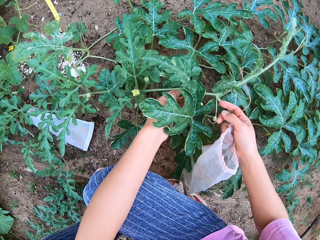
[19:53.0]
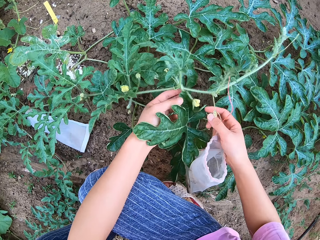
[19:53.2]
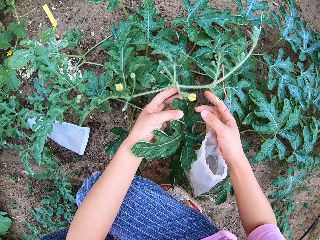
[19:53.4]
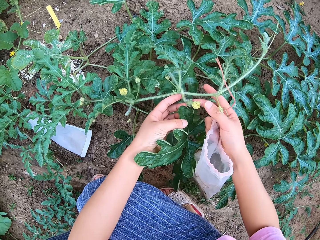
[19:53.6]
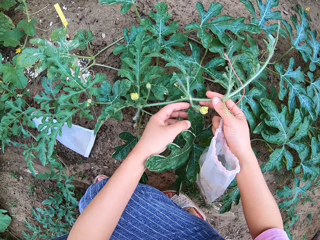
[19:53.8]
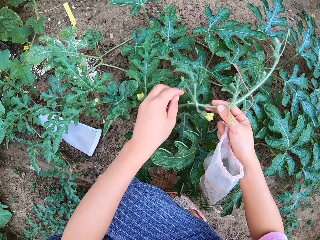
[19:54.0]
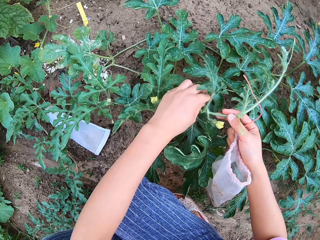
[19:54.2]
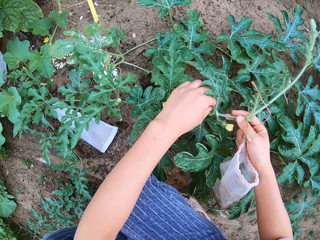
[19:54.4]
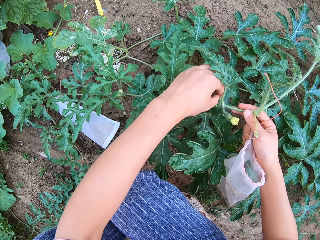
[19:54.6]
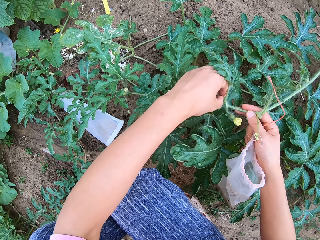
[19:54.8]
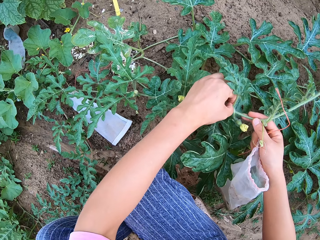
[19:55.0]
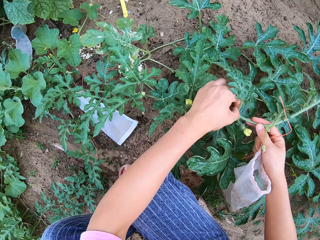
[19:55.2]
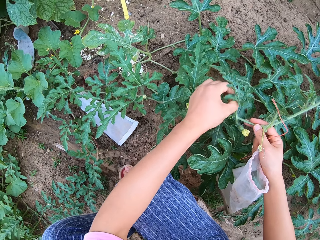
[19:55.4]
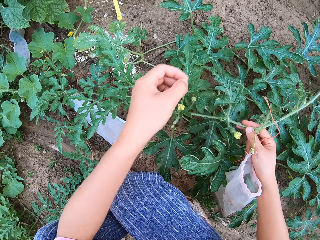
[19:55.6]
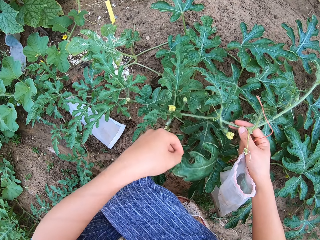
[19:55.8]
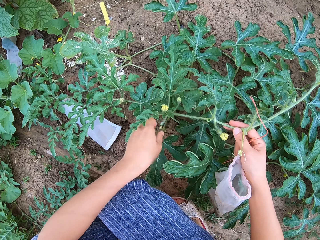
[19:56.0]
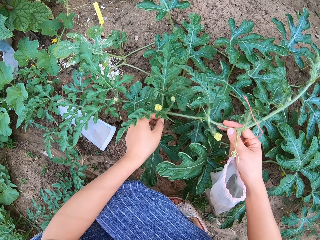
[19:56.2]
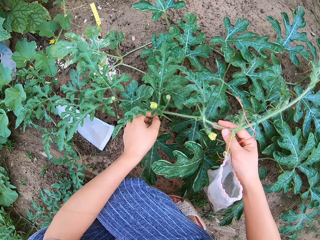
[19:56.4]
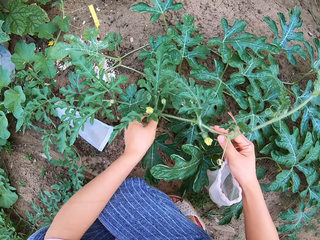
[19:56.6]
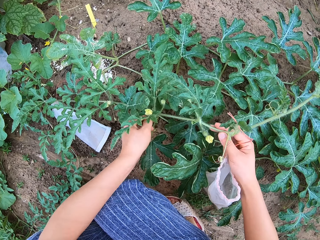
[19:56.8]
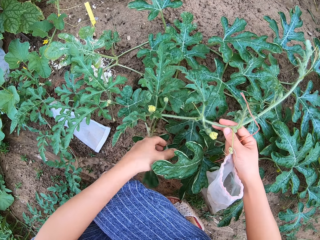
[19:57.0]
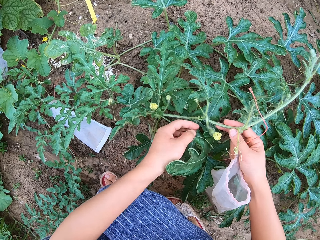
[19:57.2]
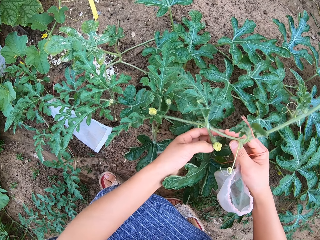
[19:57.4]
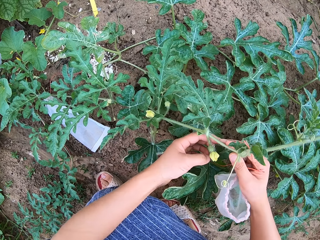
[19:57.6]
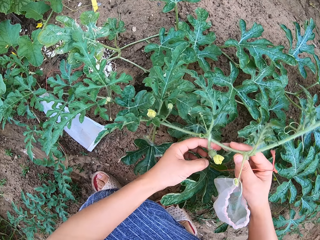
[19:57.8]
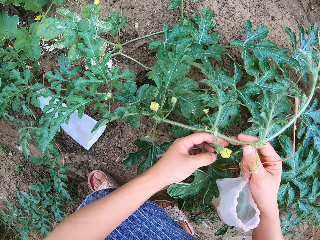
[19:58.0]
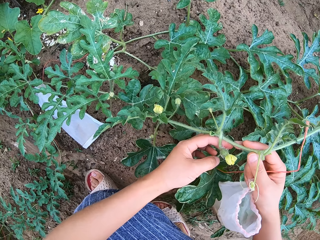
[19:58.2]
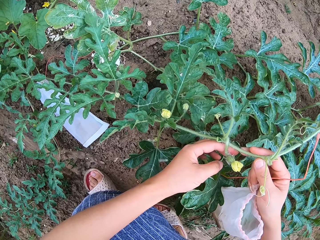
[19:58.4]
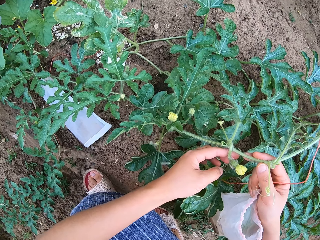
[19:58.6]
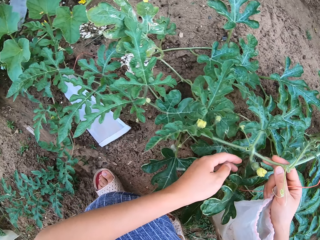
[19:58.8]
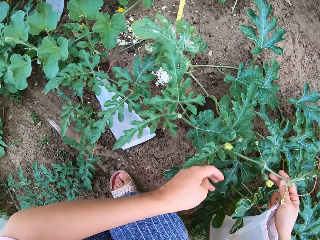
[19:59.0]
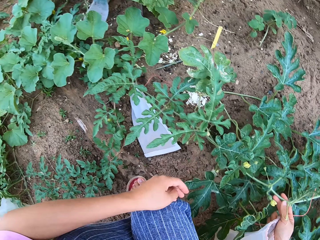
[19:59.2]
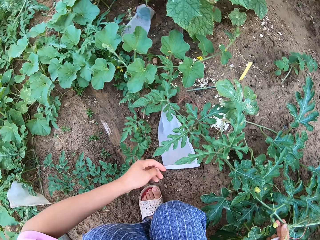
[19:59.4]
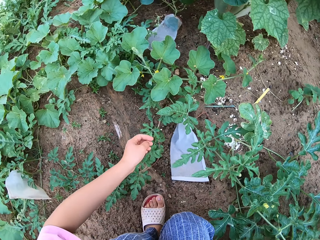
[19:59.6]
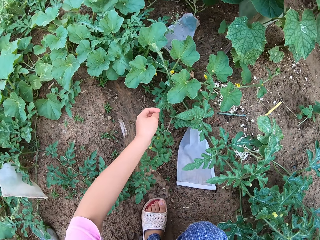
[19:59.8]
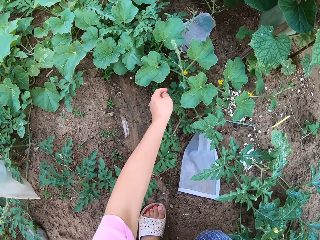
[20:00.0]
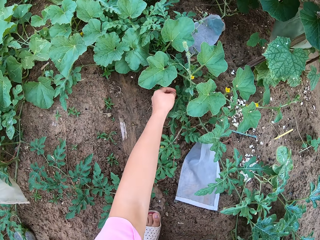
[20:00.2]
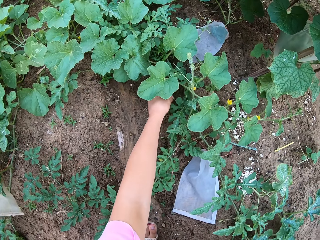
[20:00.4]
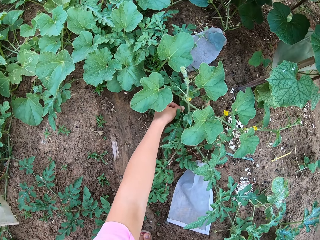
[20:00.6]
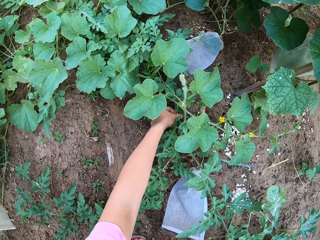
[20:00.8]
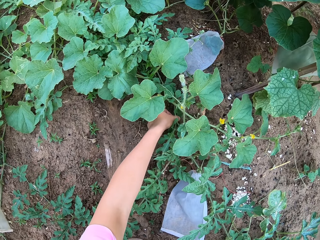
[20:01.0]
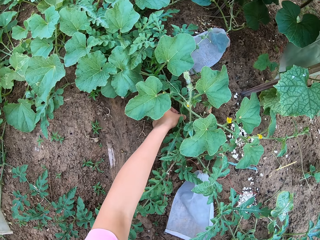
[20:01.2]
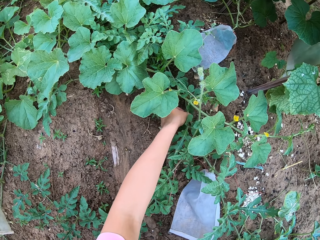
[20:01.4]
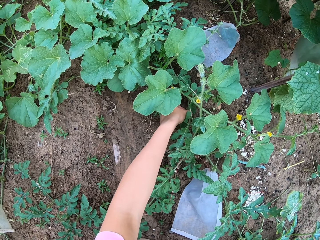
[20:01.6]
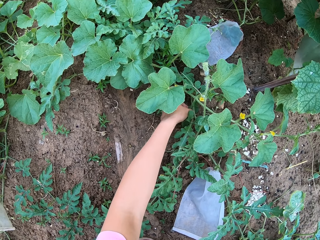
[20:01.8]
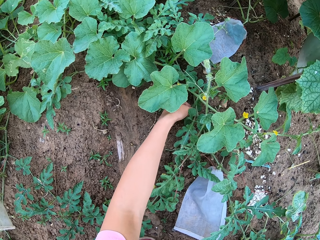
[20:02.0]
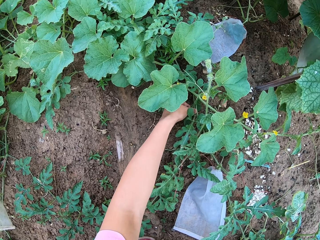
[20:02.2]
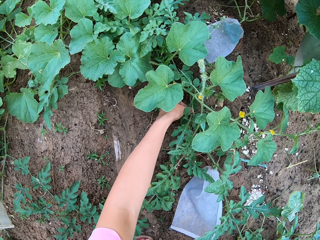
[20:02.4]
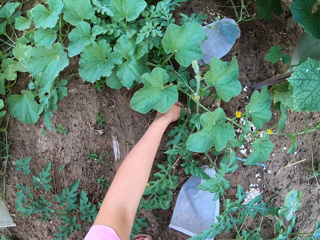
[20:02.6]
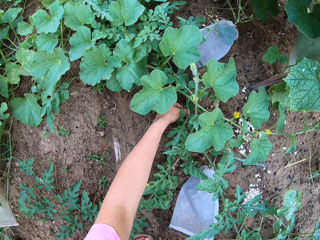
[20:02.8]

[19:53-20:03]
The camera wearer lifts the plant branch. They put the branch down. They hold the plant branch.

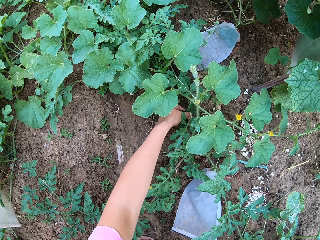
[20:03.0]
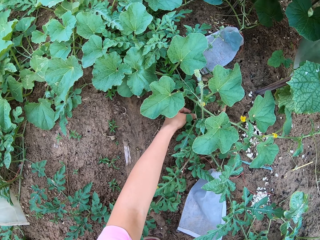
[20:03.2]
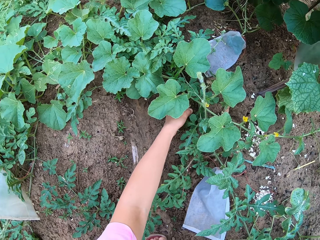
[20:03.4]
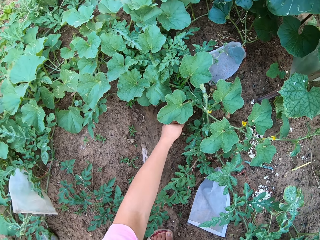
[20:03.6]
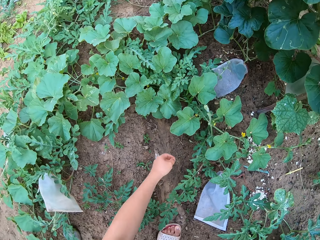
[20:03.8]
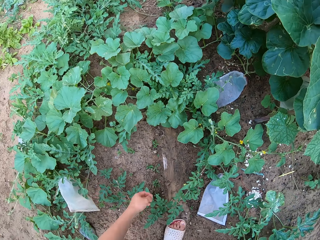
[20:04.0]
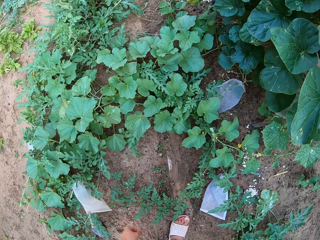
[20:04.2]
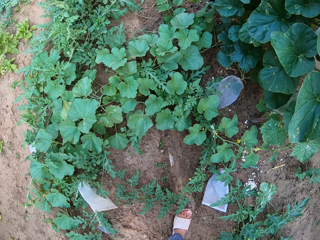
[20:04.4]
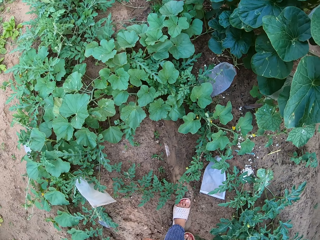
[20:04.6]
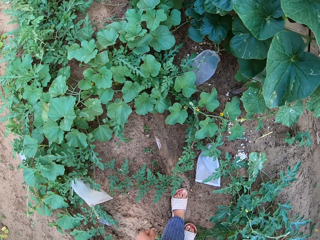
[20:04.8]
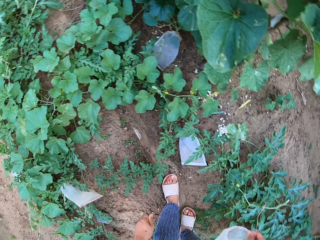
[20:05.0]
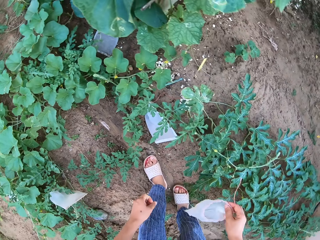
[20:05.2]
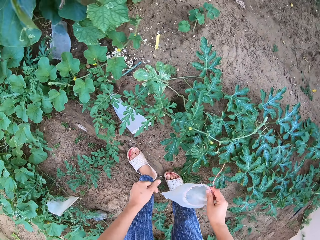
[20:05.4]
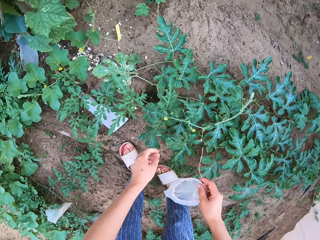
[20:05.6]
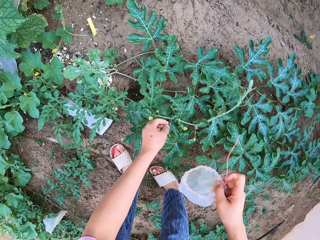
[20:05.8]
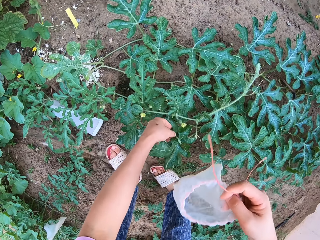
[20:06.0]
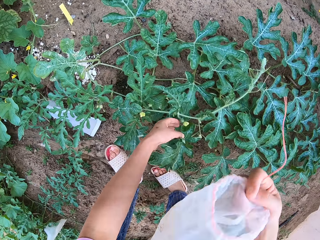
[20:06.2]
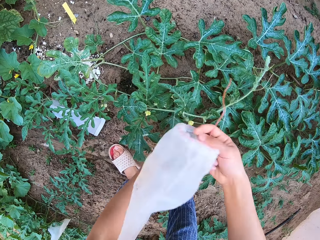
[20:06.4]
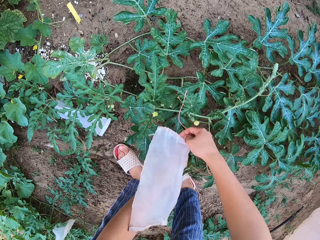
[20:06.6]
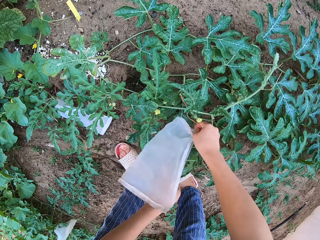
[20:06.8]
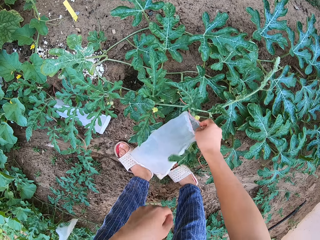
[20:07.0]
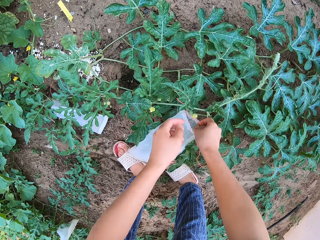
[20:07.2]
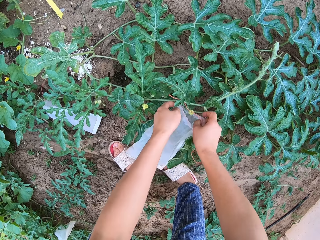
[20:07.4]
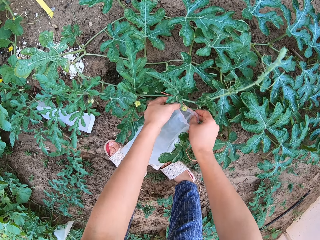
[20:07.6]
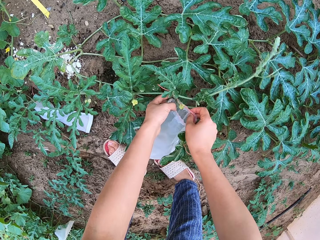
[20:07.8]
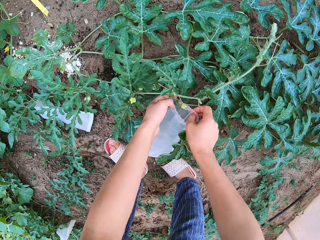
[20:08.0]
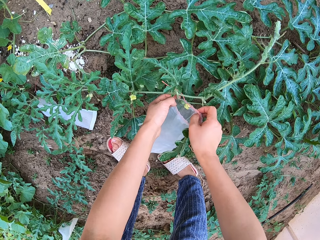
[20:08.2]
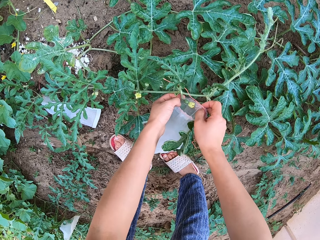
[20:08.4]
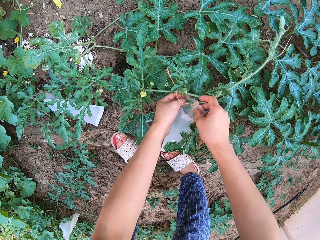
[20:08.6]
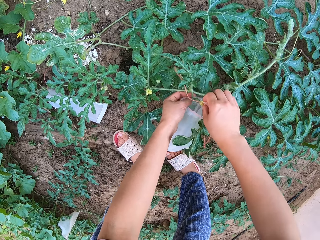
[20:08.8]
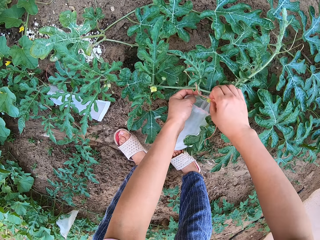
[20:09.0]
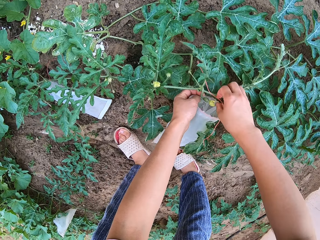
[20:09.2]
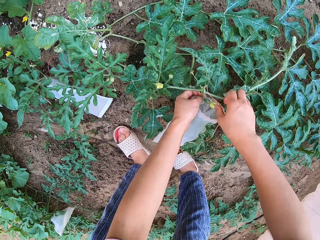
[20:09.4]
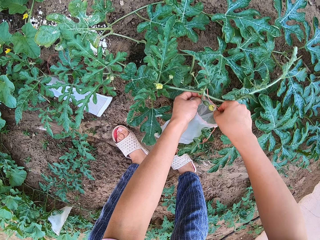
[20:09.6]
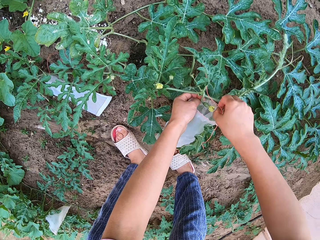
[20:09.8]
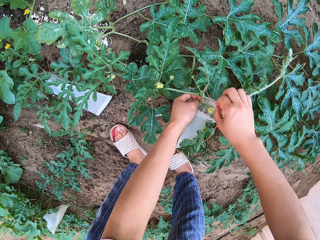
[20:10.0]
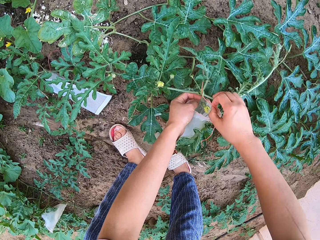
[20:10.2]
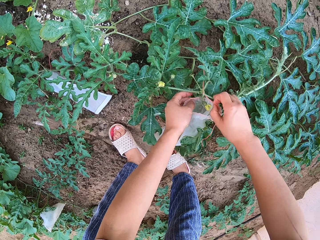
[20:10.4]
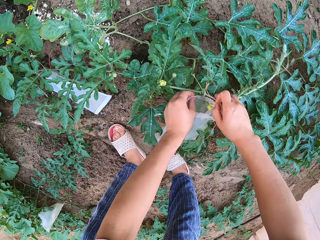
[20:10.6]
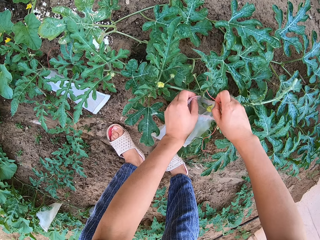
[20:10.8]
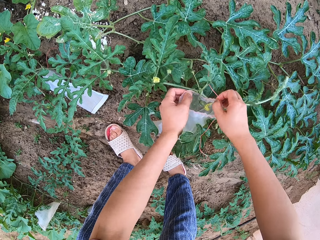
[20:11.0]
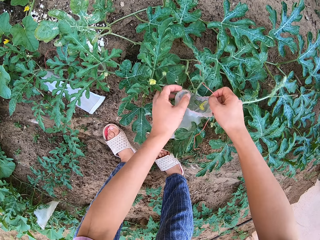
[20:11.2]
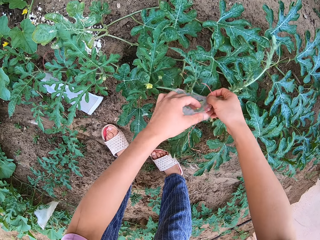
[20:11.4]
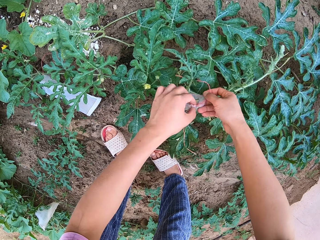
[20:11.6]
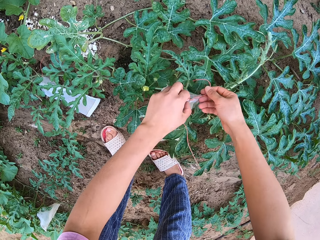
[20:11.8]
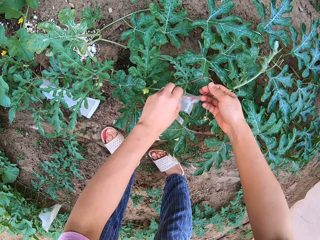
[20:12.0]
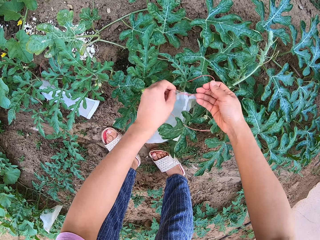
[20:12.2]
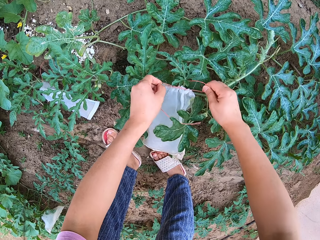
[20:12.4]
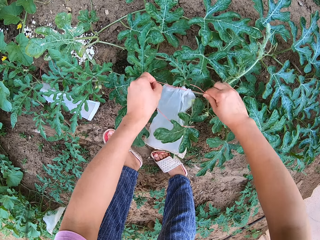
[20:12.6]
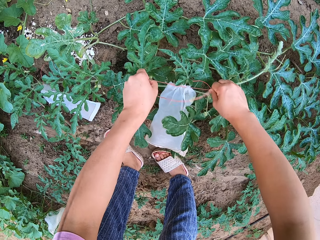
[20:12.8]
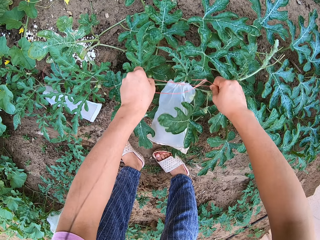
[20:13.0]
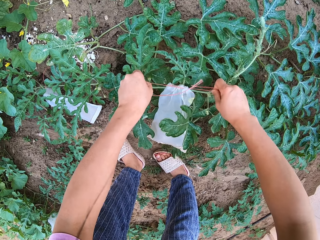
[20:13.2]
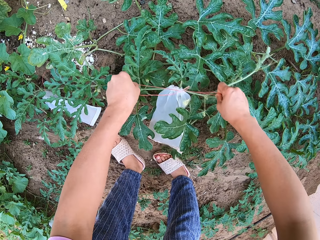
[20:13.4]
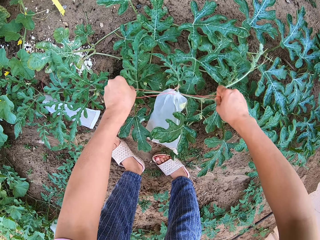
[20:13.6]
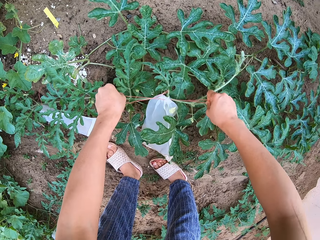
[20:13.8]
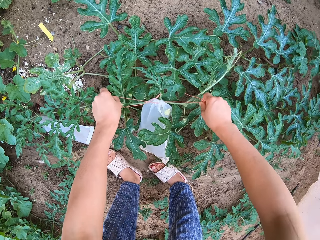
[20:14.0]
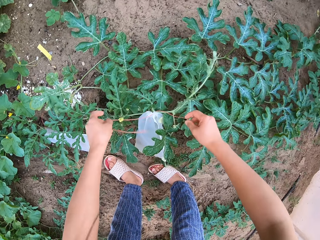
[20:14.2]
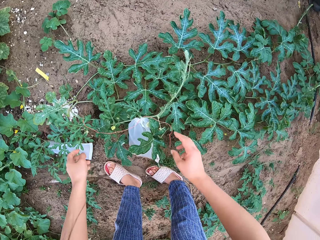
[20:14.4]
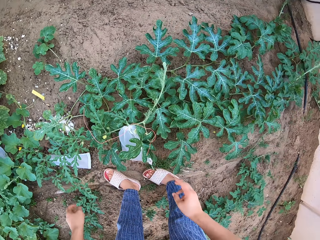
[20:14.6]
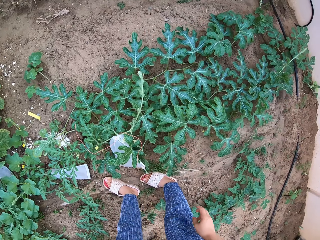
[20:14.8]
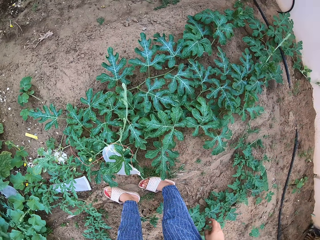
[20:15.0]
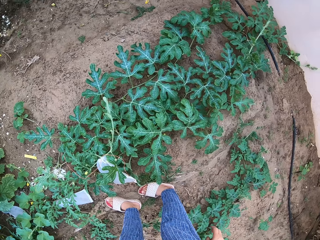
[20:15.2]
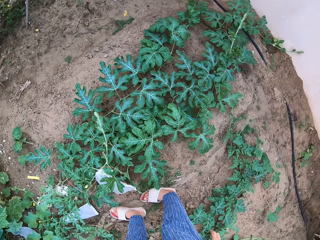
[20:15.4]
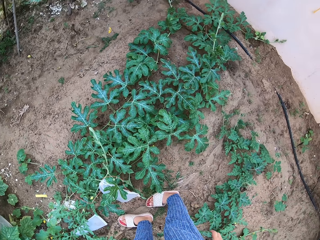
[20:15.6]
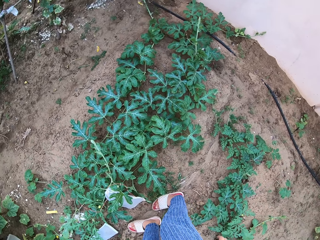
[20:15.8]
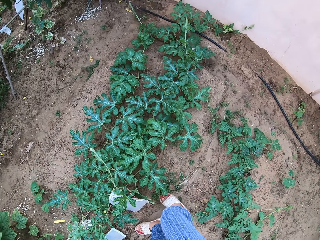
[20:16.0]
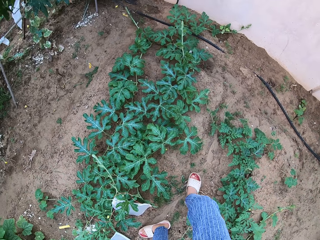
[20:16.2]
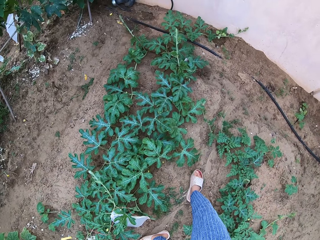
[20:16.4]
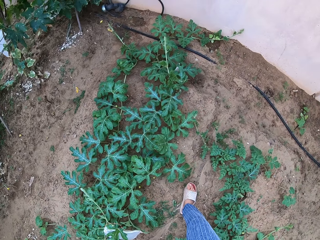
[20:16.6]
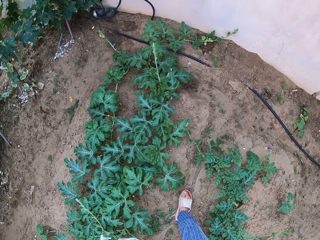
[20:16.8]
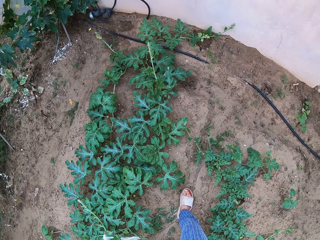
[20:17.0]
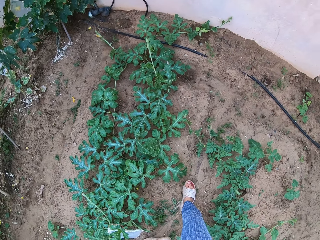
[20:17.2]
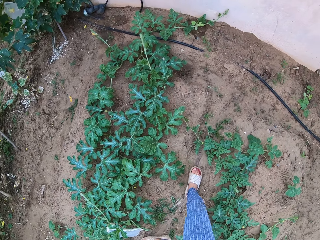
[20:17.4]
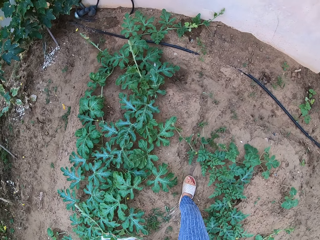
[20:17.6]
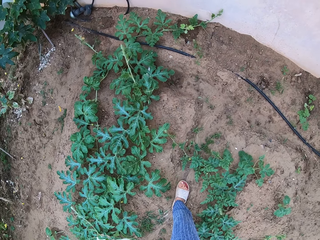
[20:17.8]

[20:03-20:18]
The camera wearer stands up. They bend down. They put the melon fruit in the nylon. They tie the bag on the plant. They pull the thread. They stand up.
